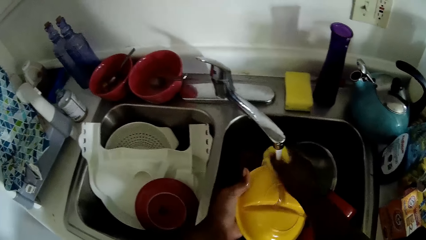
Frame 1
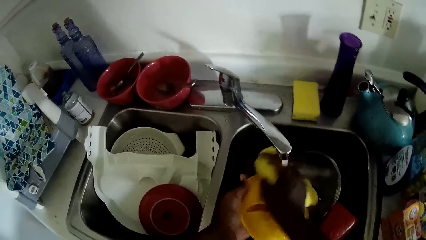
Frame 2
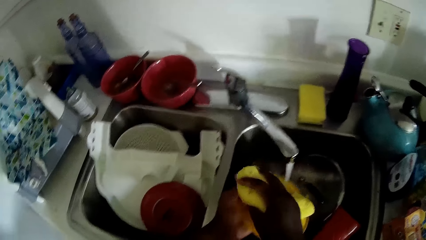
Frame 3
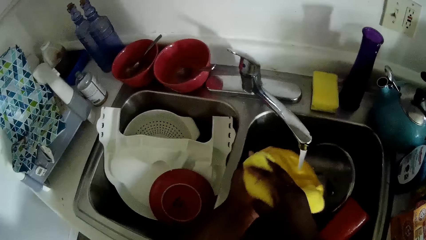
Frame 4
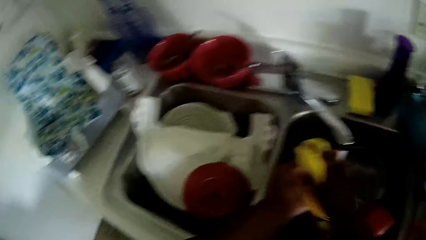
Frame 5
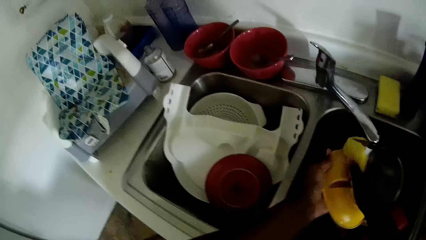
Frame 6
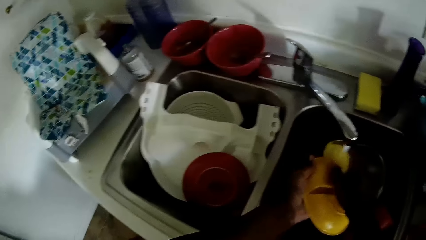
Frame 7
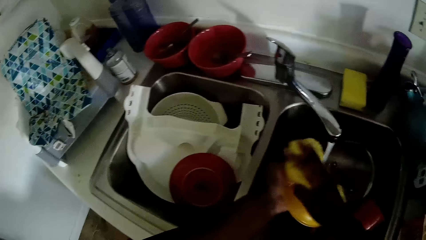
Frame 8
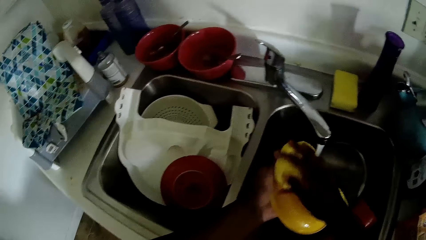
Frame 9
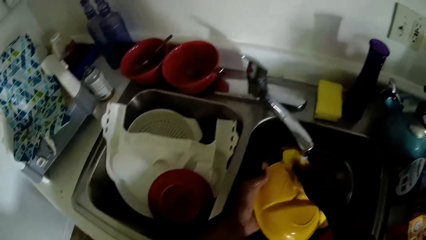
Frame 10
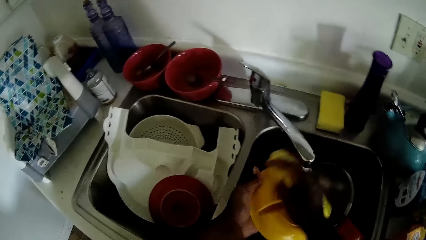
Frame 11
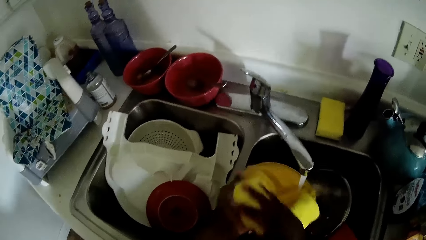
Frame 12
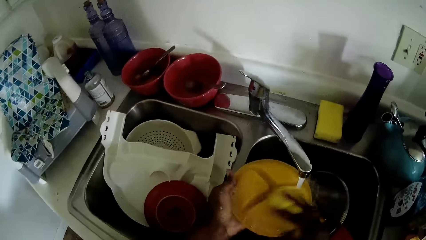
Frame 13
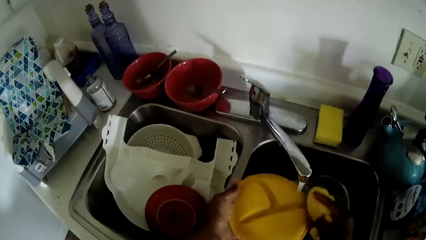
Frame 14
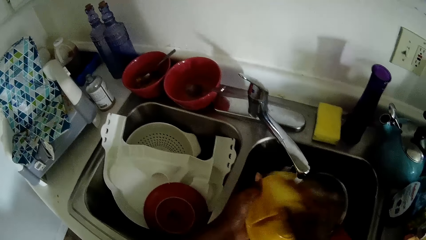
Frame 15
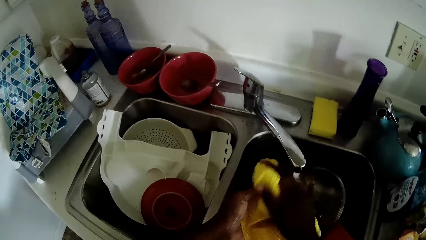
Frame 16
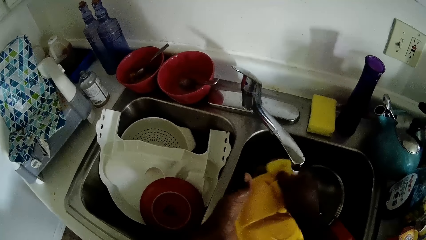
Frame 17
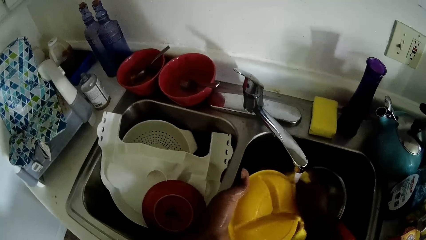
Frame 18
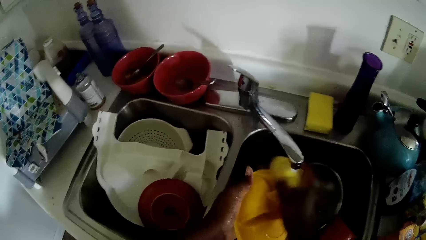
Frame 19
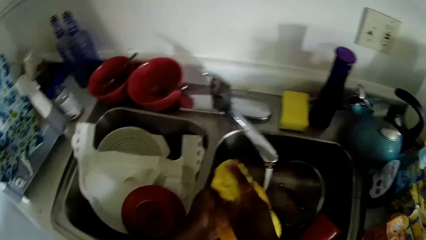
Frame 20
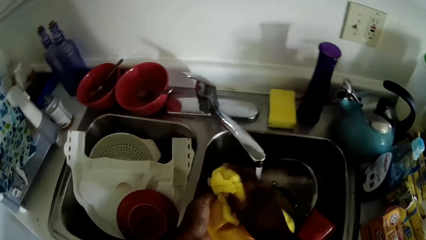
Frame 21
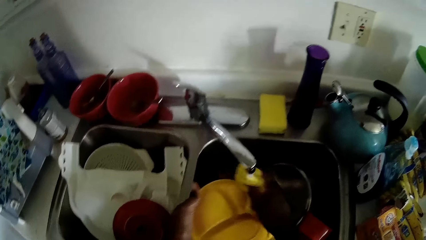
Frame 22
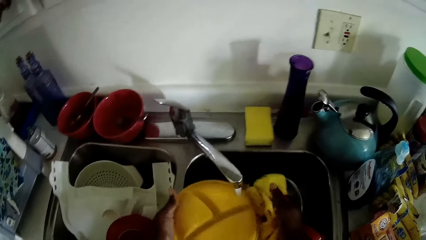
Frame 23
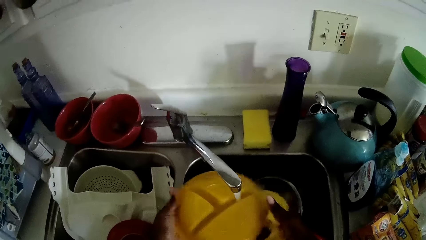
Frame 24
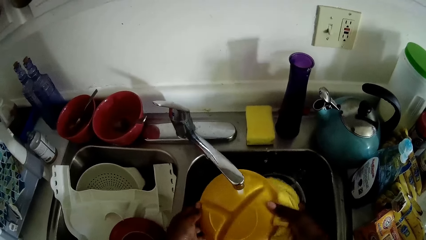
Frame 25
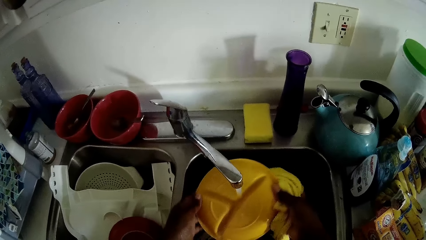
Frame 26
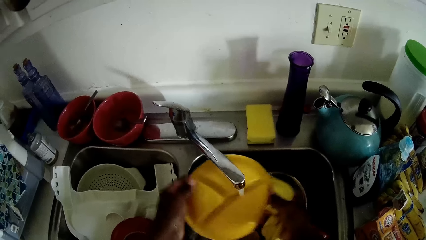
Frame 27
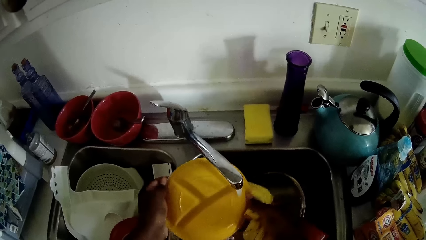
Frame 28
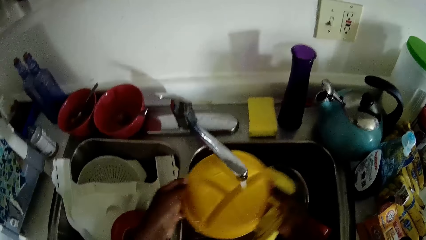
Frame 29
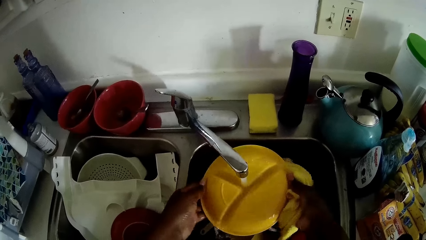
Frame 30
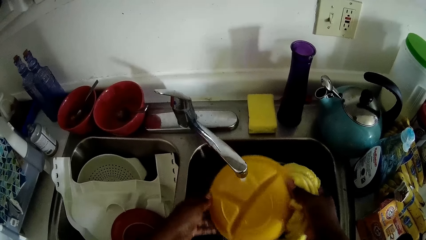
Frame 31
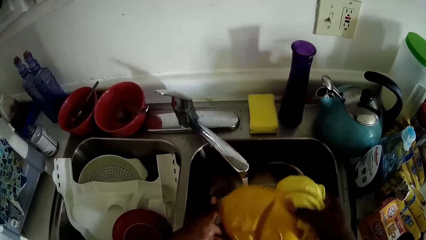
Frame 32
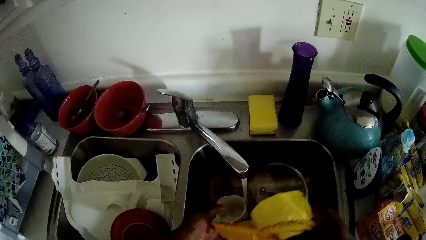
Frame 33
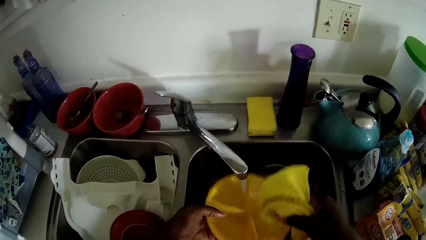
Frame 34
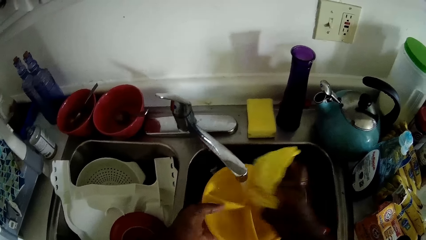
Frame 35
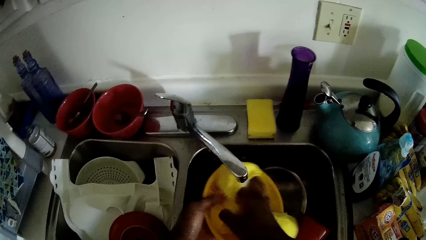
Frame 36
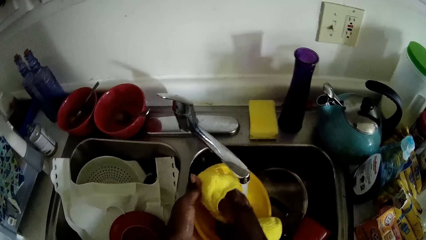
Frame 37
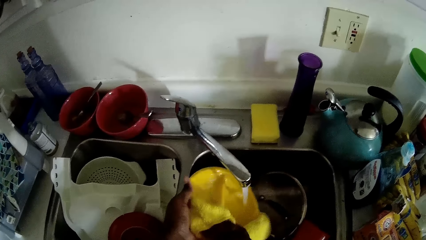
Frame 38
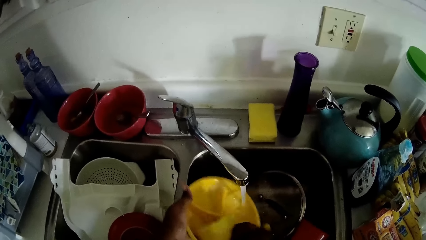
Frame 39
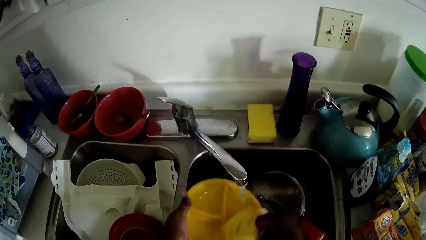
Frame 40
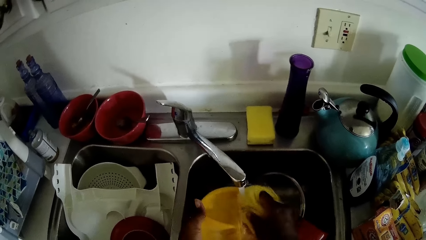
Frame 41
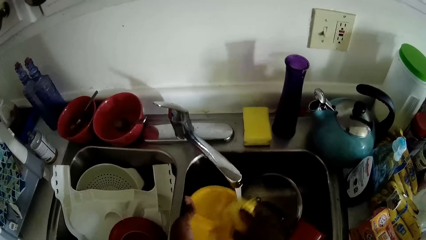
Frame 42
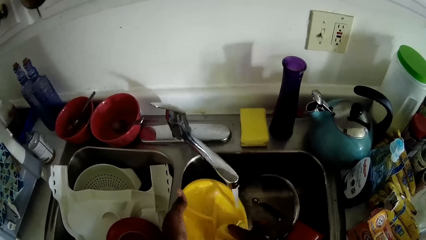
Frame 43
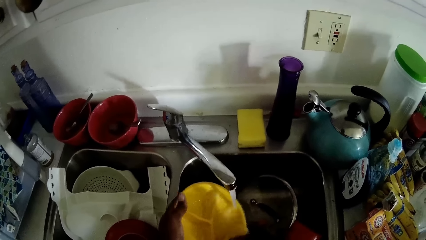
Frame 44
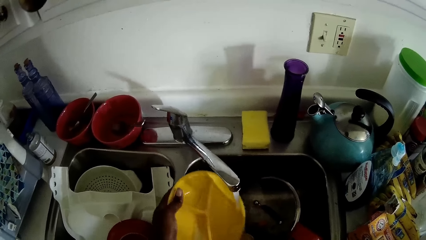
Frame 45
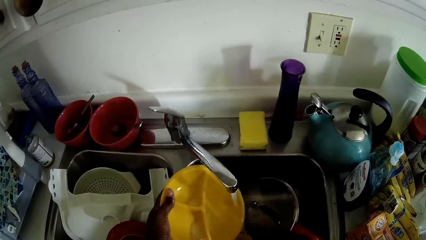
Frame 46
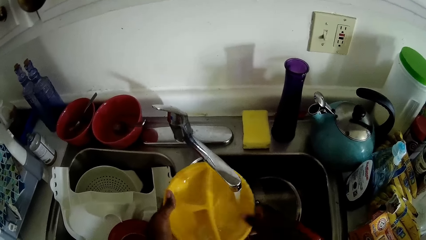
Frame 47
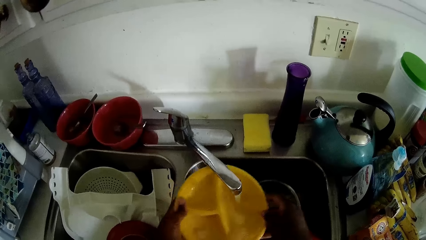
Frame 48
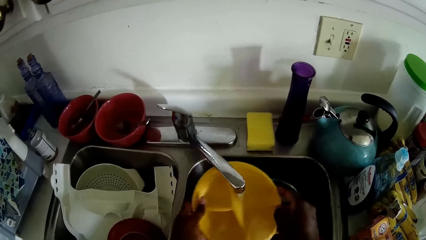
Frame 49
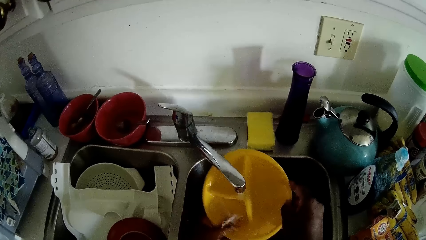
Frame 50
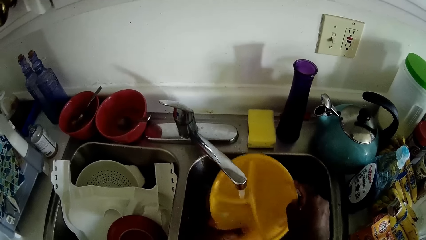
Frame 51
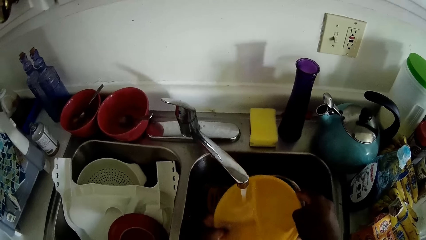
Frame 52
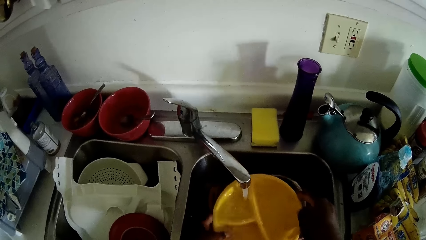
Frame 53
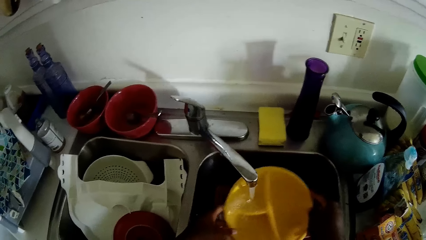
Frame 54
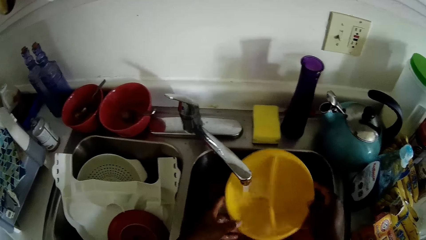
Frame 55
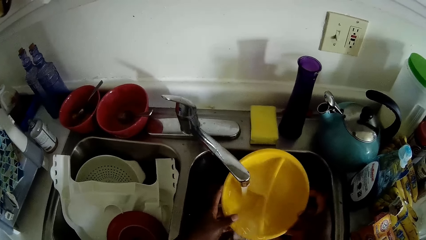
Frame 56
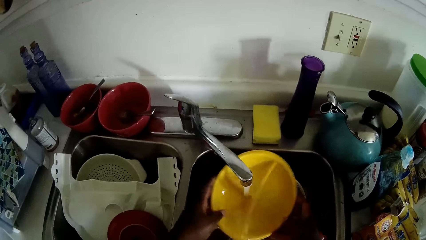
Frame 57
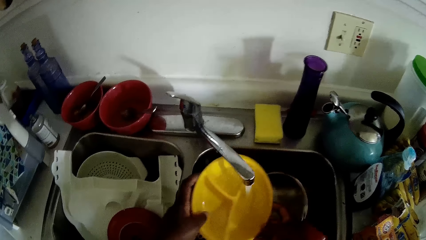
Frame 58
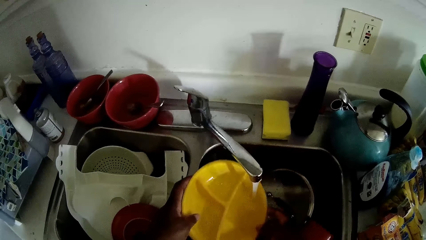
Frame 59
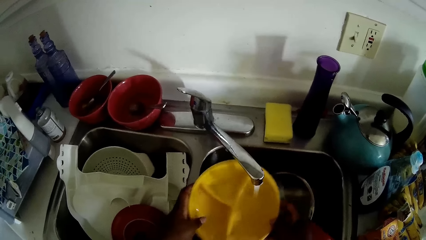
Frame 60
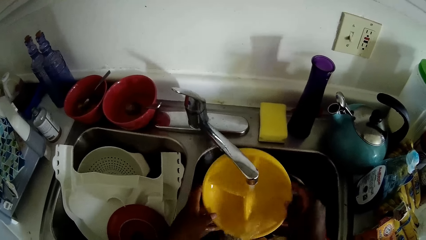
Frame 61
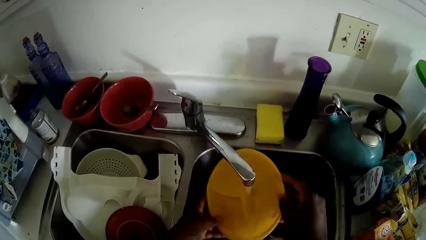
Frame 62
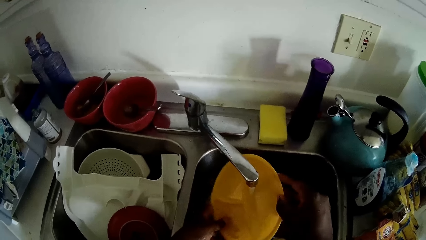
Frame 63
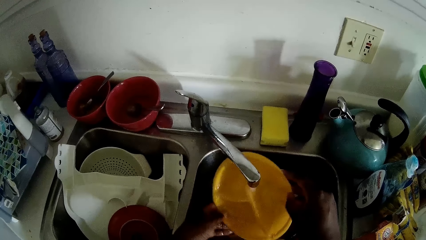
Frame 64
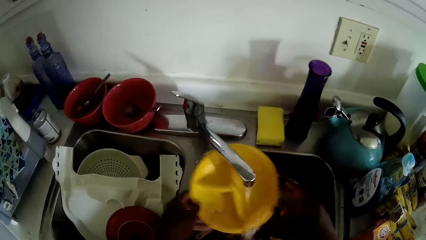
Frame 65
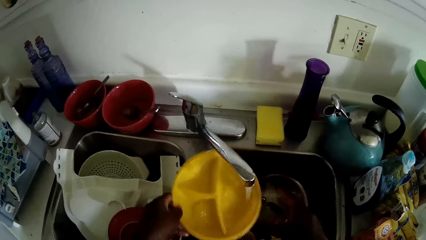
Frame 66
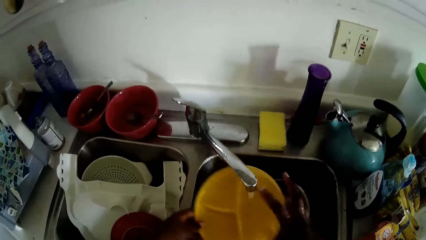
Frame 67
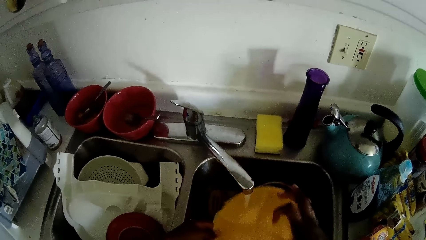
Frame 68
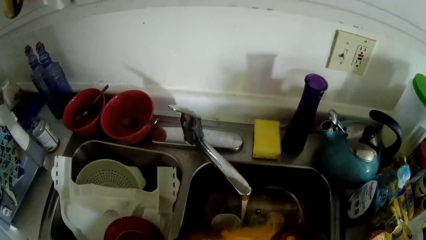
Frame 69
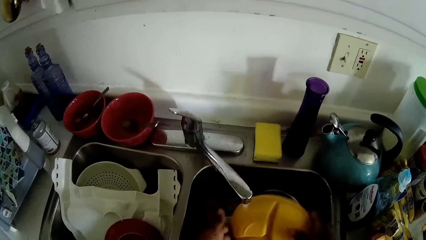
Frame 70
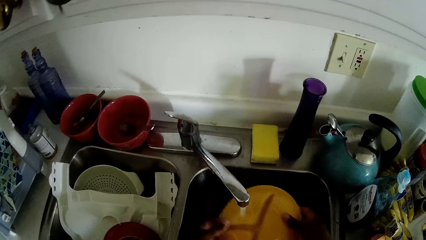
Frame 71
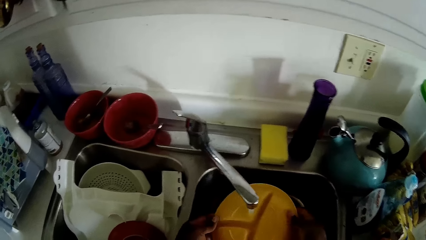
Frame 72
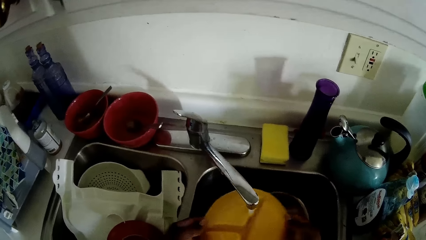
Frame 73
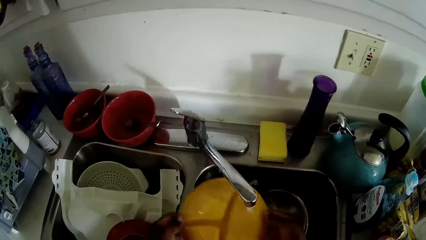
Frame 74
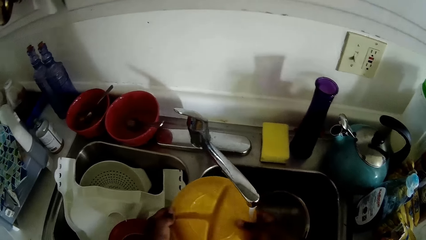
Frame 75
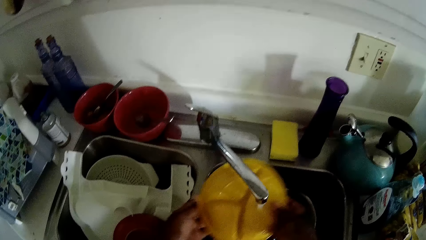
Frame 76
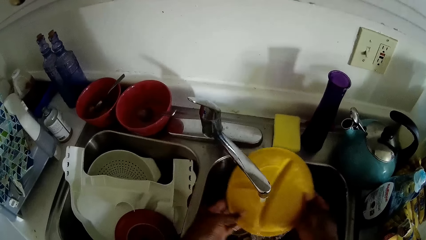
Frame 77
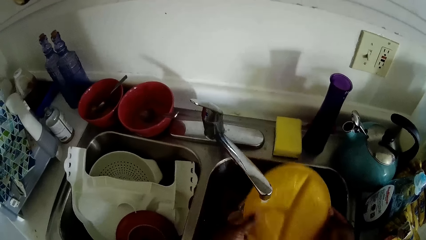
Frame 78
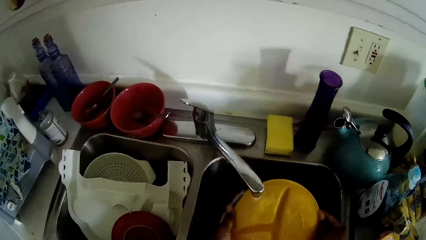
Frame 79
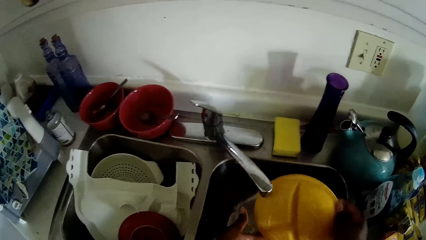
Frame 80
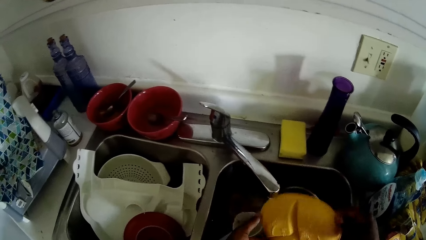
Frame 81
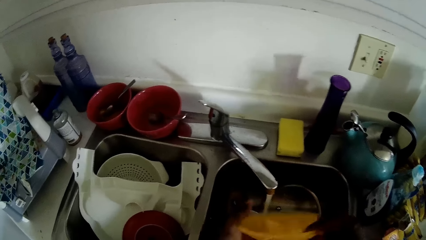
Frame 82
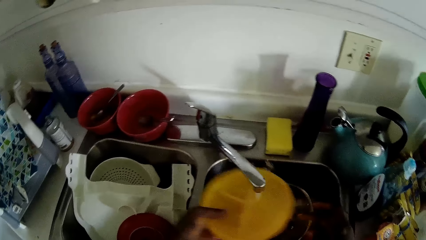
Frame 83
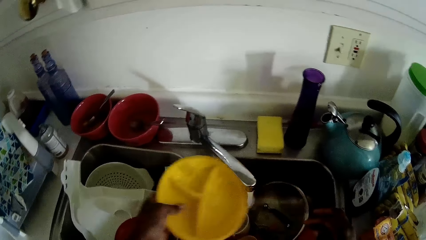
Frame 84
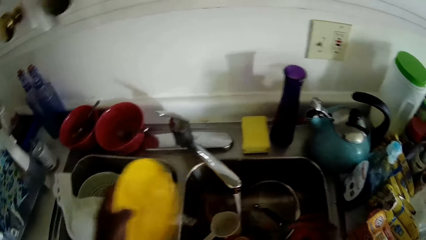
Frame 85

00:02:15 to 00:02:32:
The camera wearer rinses the plate. They wash the plate. They rinse the plate on the kitchen sink with both hands.
